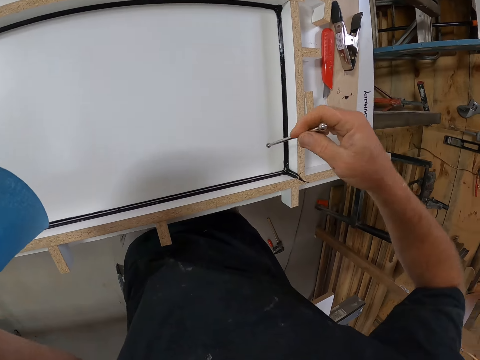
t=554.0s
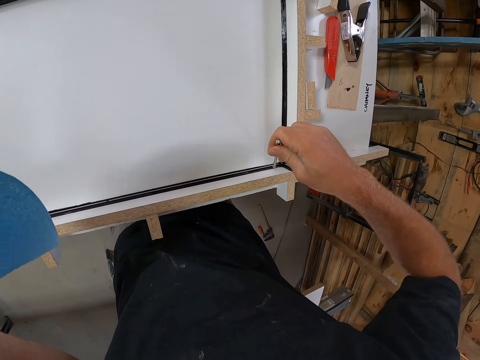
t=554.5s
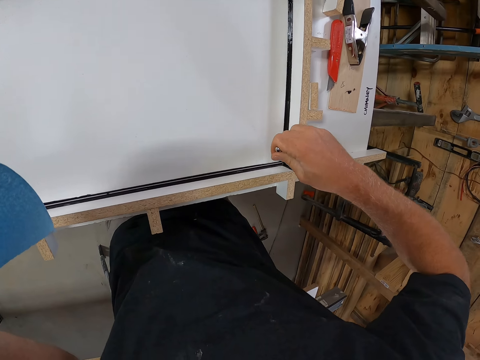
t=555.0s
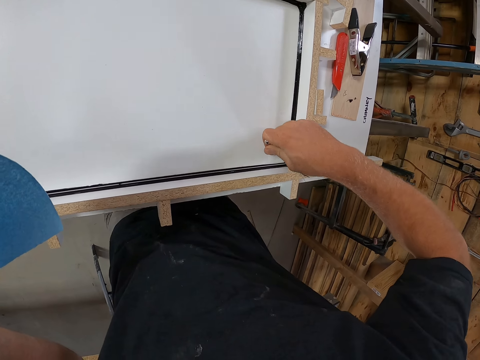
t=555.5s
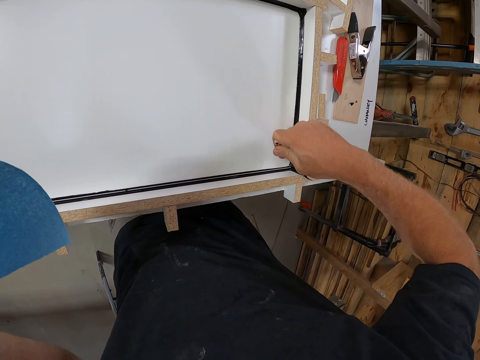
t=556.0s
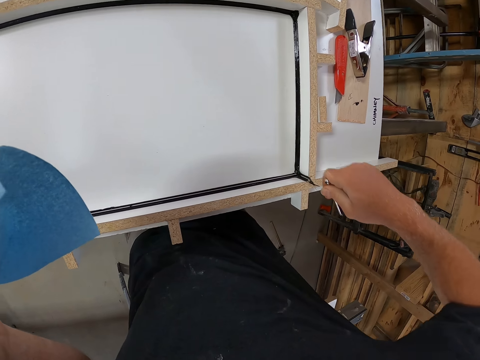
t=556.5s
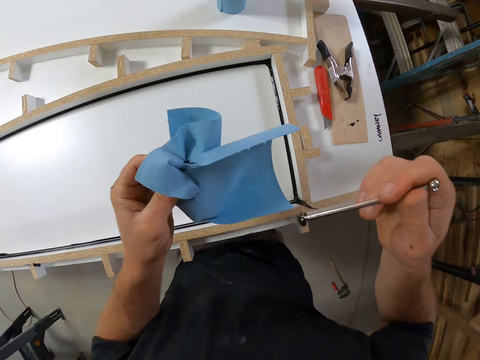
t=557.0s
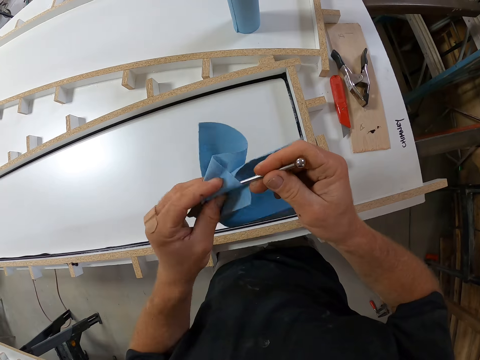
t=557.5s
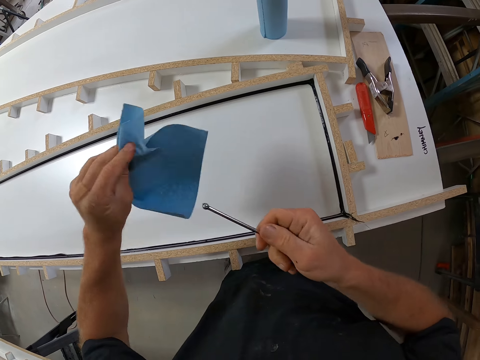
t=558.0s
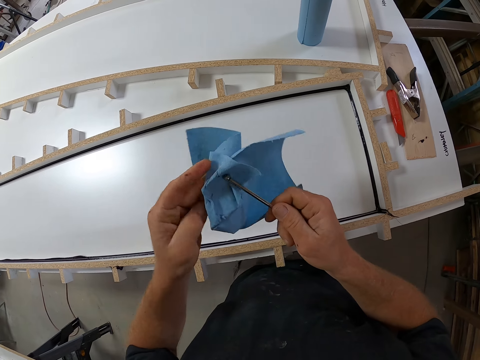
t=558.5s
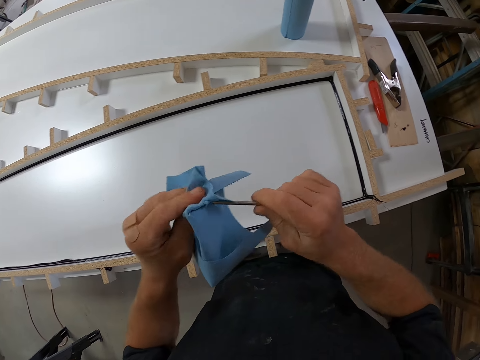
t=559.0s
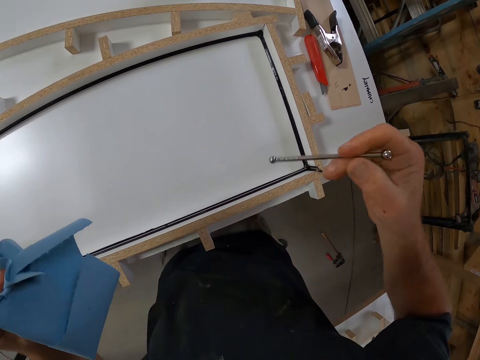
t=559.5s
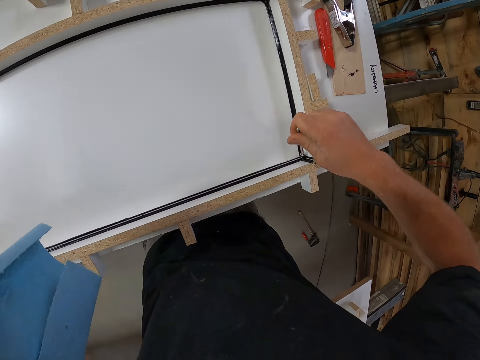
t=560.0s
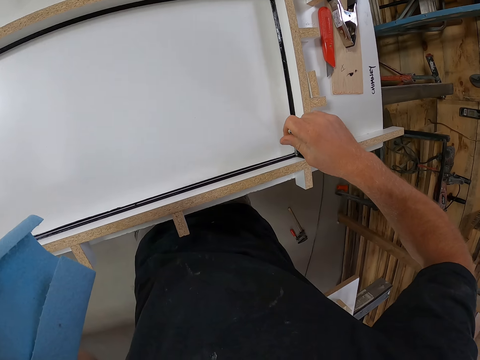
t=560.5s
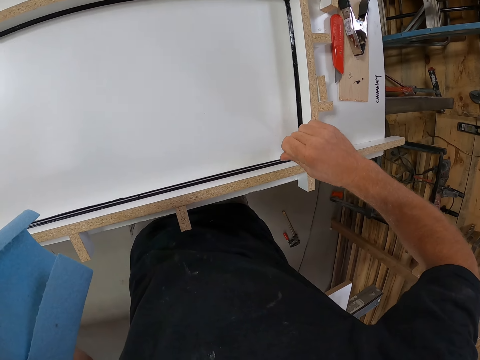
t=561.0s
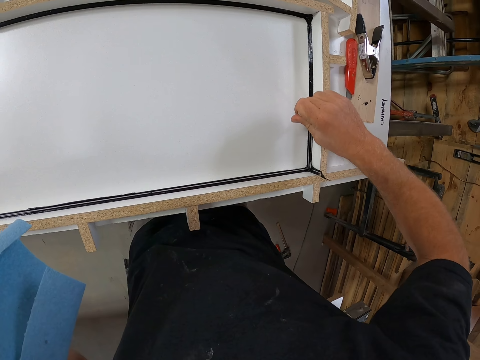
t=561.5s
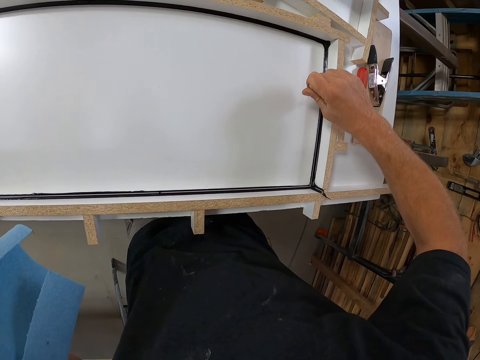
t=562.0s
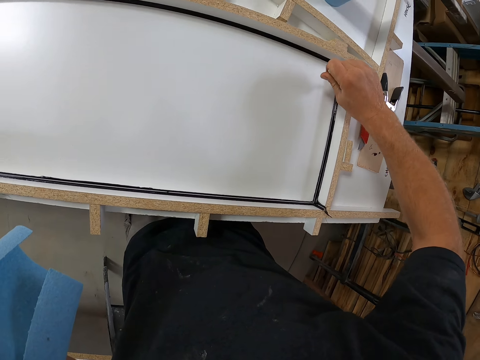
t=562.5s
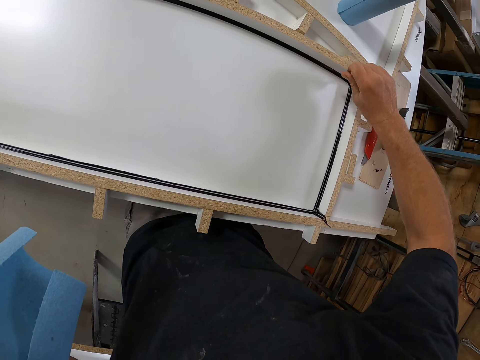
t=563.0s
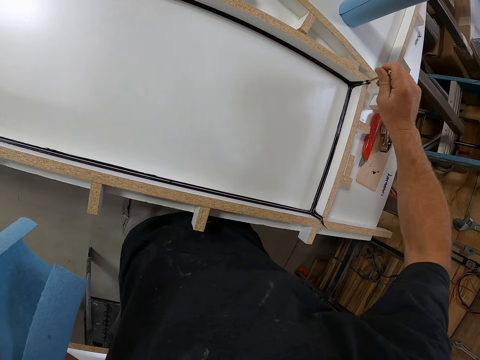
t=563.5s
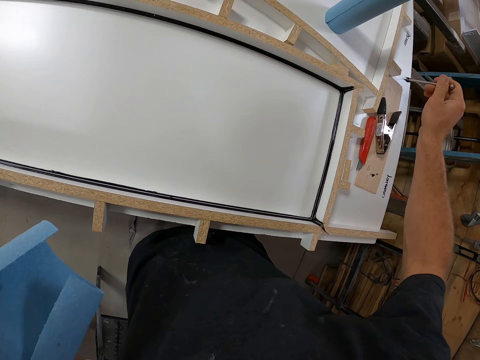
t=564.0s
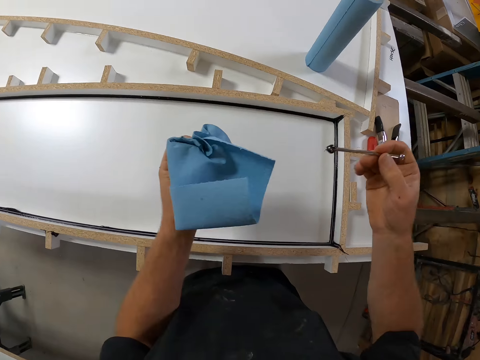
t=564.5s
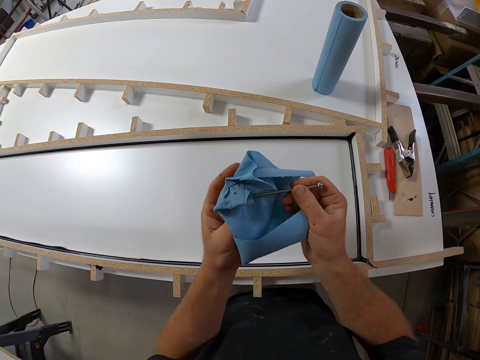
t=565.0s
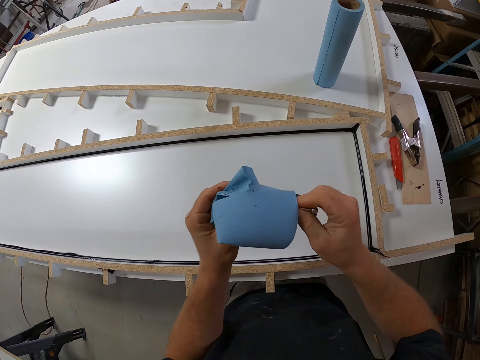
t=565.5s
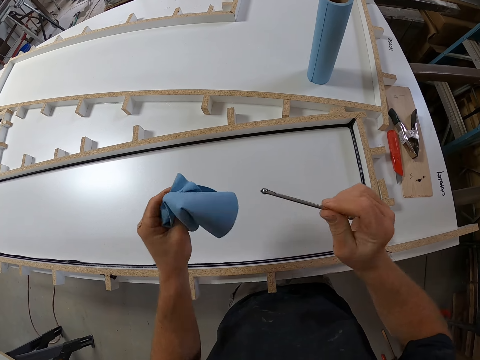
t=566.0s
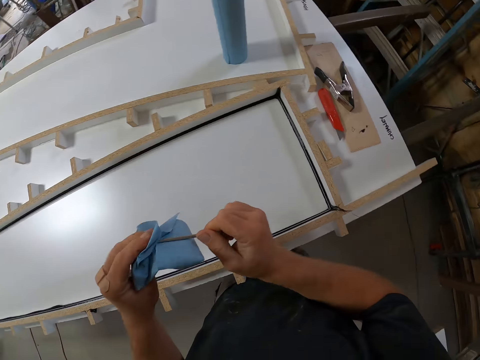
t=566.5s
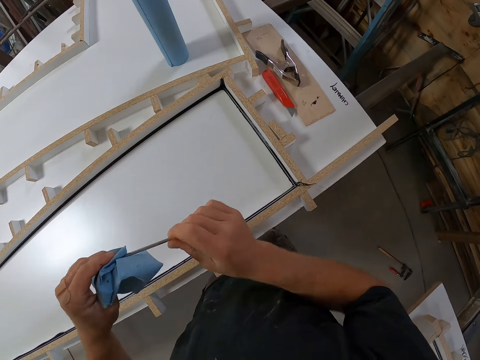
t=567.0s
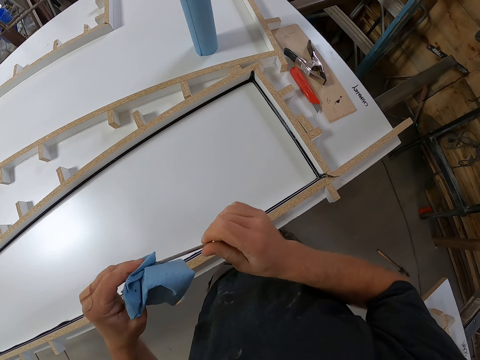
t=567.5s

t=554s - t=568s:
The camera wearer packs some excess sealant in the edge of the table with the small iron. They remove the glue on the table with a metal. They clean the small iron on the paper towel. They pack excess sealant on the edge of the table with the small iron. They clean the small iron on the paper towel.

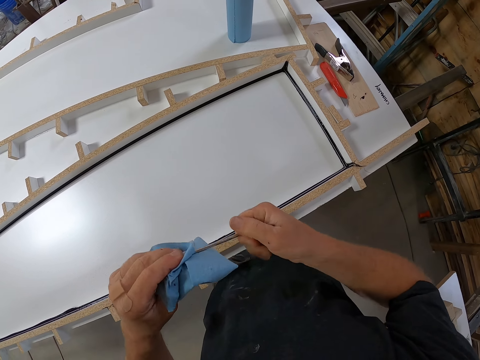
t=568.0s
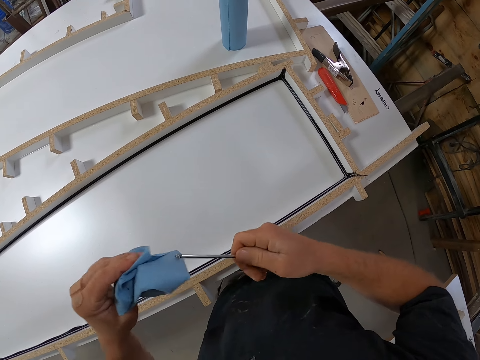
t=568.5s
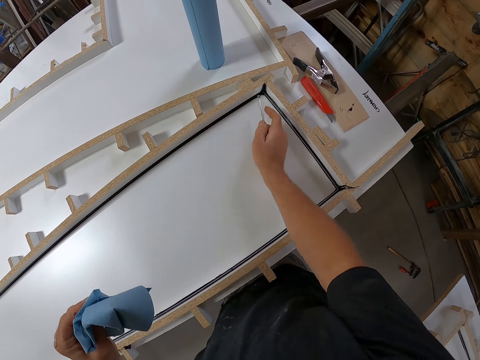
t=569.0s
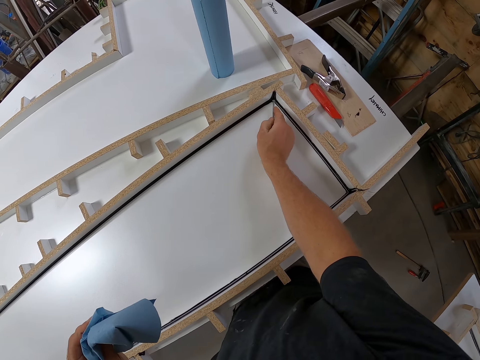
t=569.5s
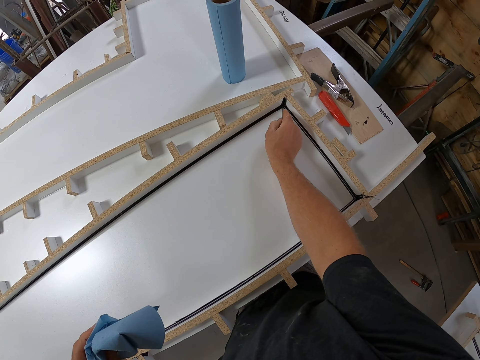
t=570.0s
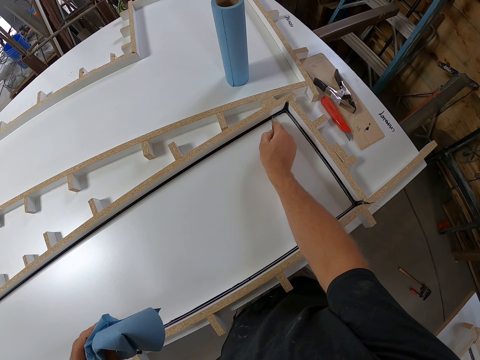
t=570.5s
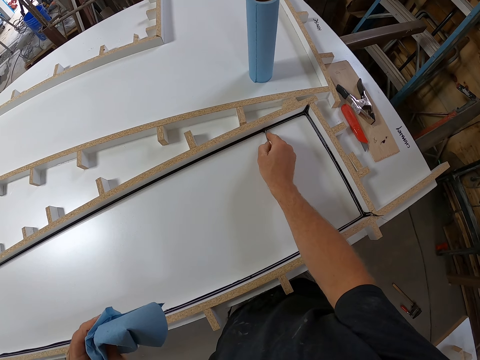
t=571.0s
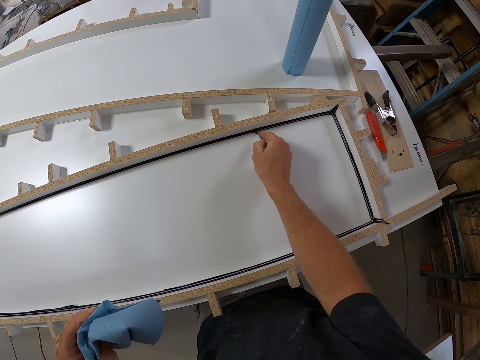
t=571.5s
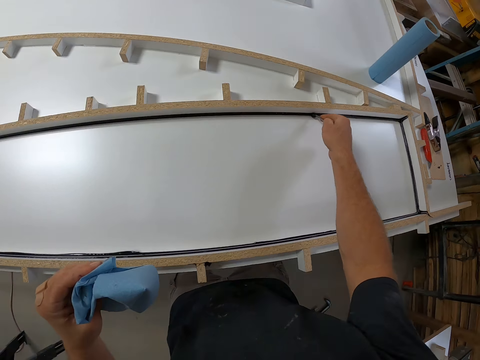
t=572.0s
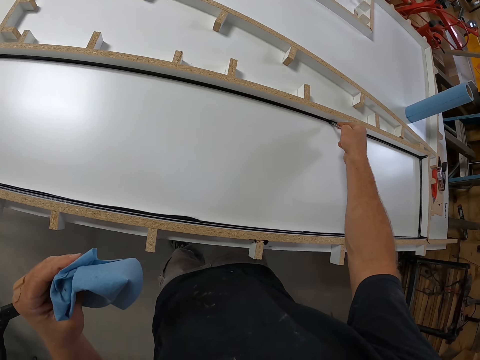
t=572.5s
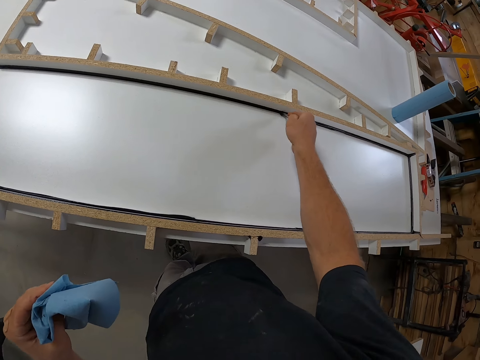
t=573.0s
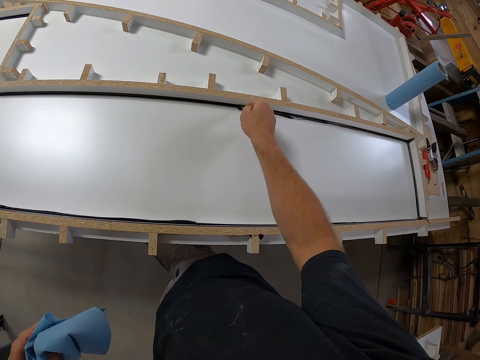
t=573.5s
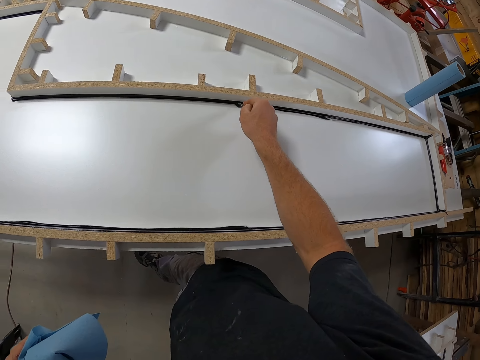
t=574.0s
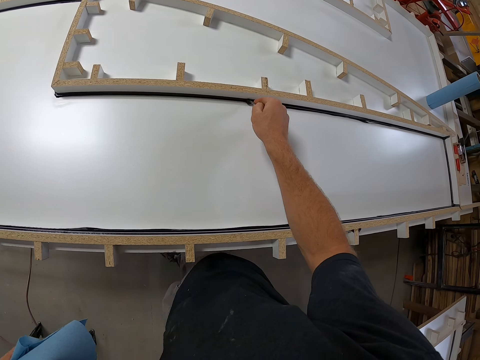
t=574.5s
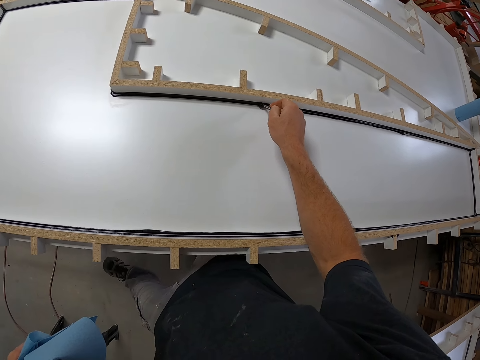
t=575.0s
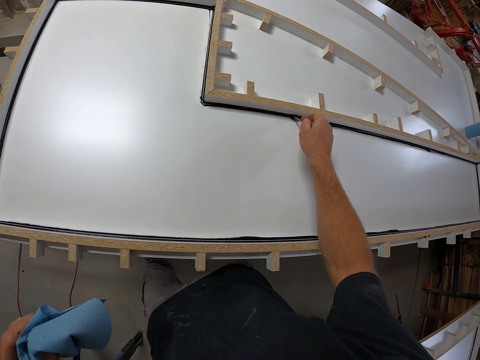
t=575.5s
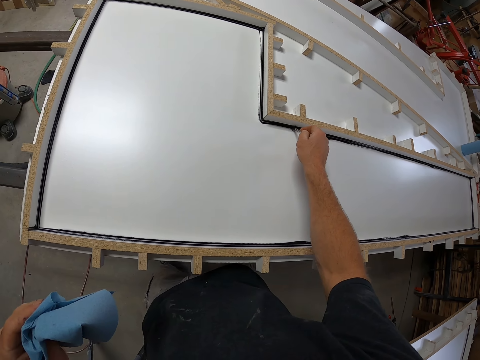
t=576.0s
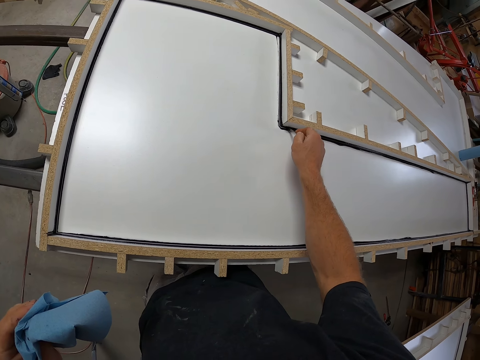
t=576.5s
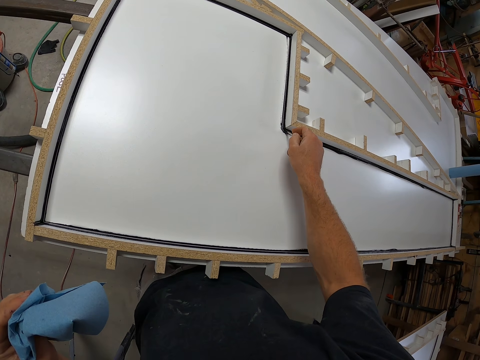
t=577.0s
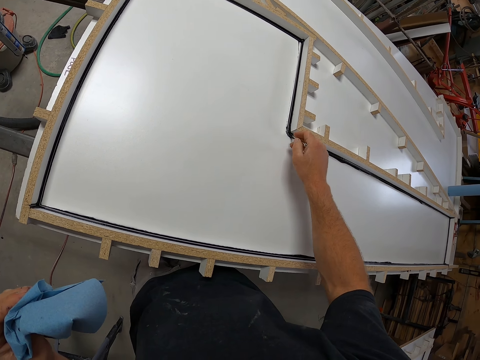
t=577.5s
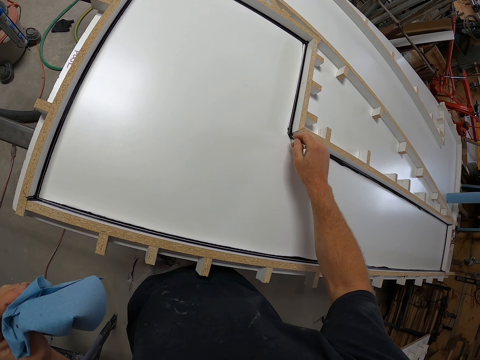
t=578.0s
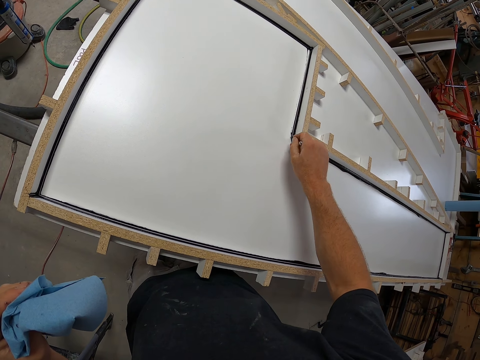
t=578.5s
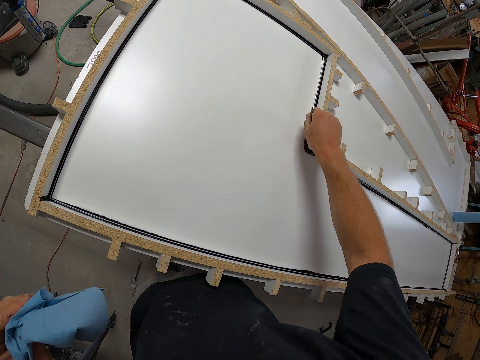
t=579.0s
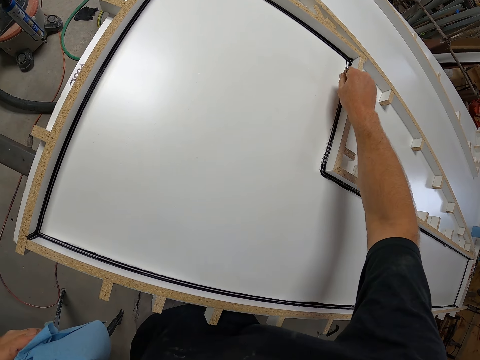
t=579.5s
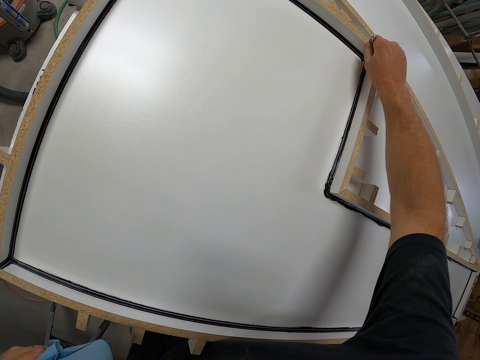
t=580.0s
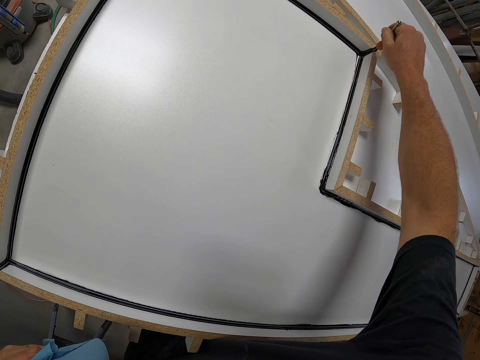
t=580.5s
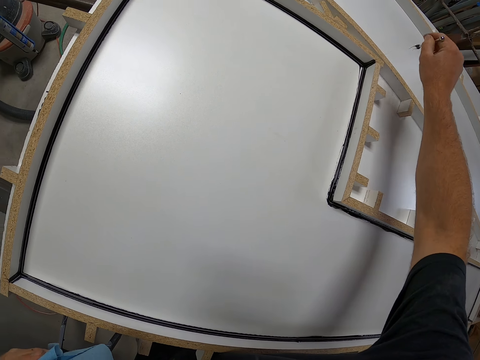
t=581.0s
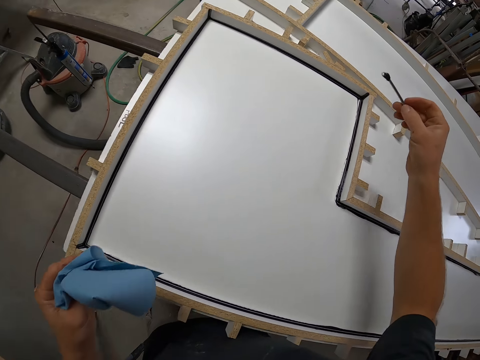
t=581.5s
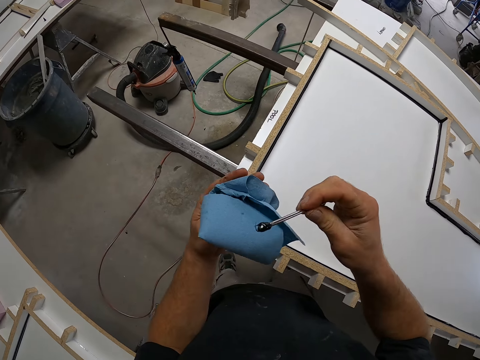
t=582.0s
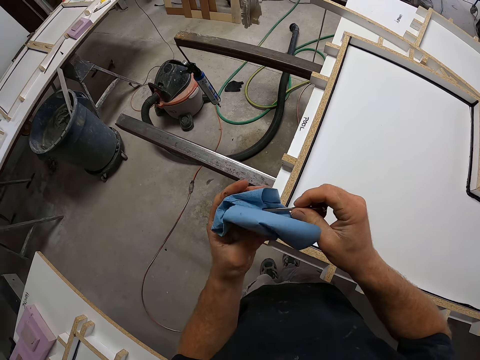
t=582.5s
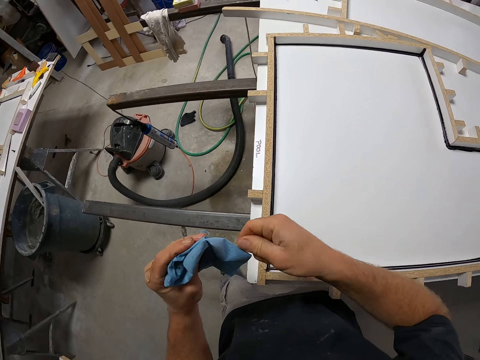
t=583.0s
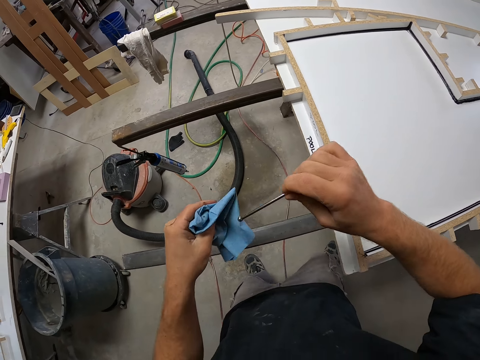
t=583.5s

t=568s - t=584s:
The camera wearer packs excess sealant on the edge of the table with the small iron. They clean the small iron on the paper towel.
